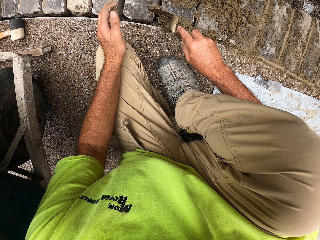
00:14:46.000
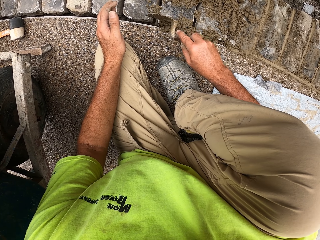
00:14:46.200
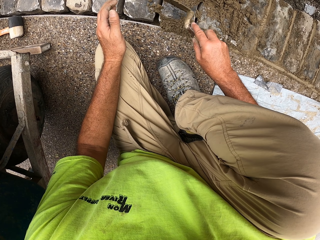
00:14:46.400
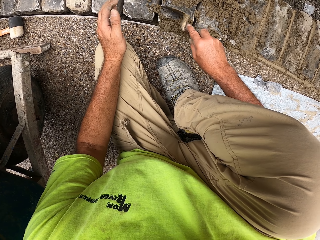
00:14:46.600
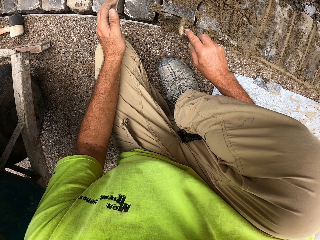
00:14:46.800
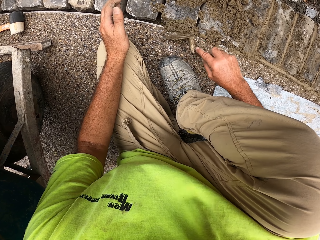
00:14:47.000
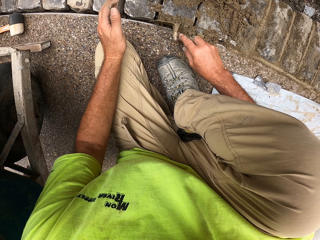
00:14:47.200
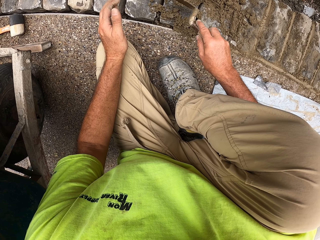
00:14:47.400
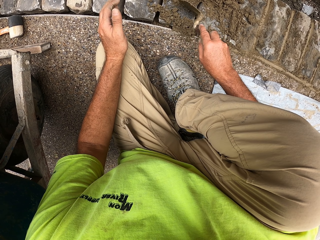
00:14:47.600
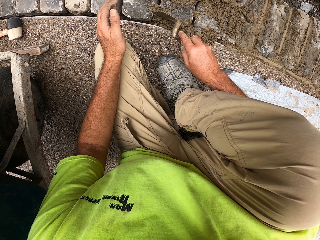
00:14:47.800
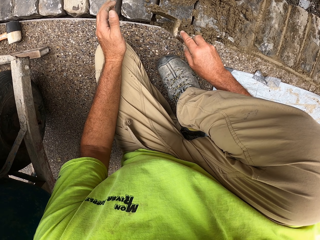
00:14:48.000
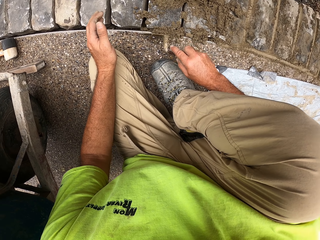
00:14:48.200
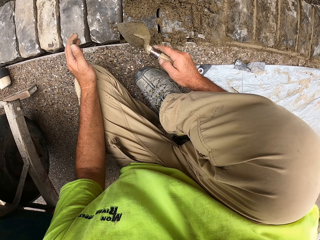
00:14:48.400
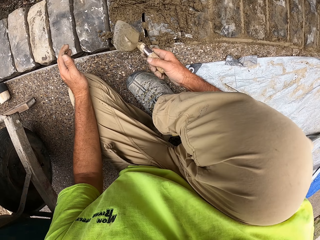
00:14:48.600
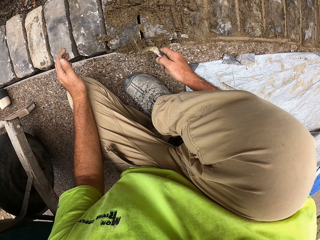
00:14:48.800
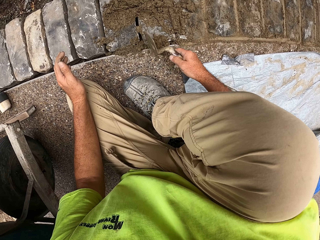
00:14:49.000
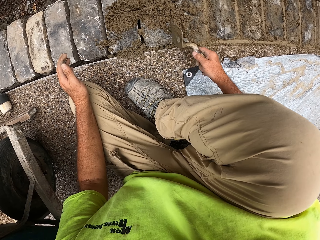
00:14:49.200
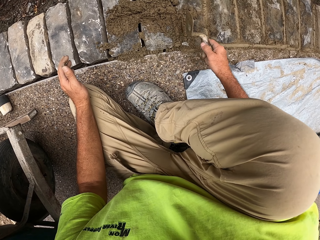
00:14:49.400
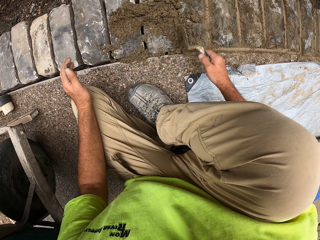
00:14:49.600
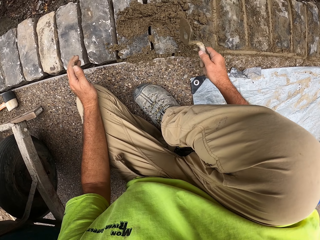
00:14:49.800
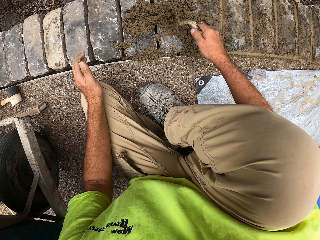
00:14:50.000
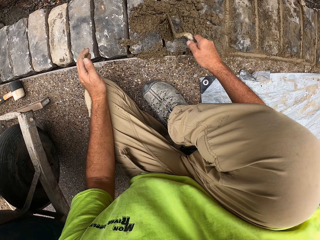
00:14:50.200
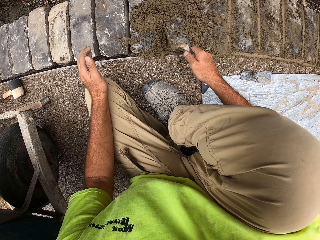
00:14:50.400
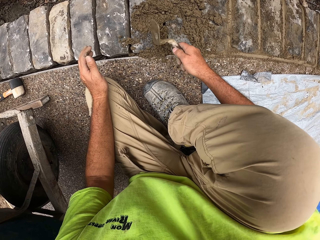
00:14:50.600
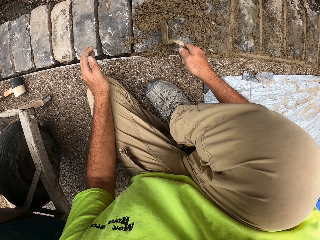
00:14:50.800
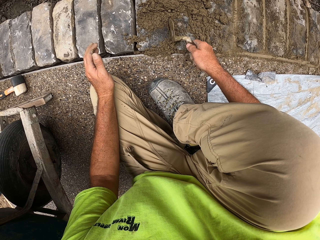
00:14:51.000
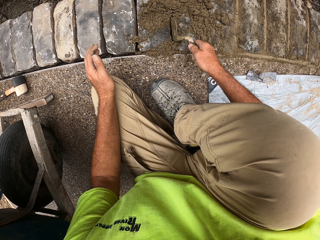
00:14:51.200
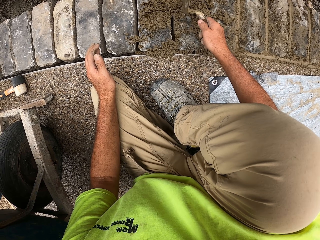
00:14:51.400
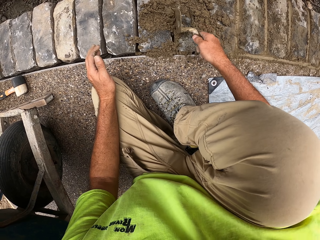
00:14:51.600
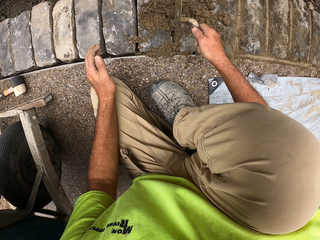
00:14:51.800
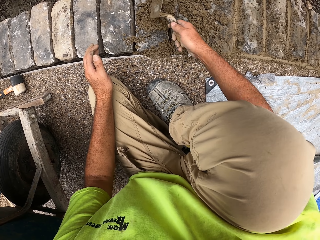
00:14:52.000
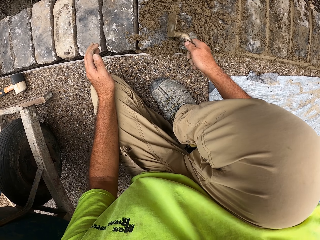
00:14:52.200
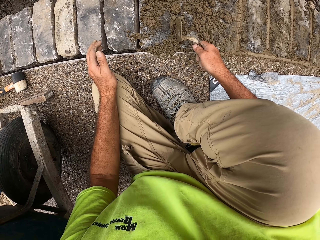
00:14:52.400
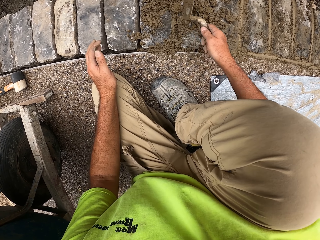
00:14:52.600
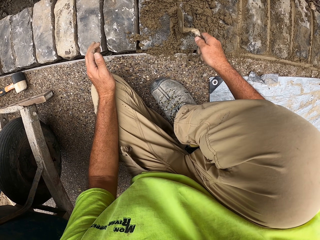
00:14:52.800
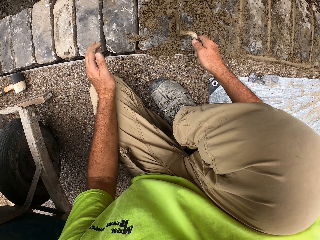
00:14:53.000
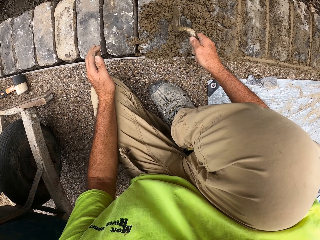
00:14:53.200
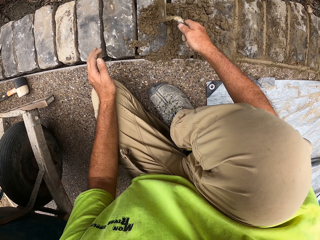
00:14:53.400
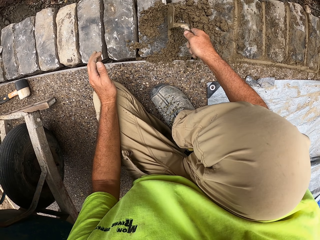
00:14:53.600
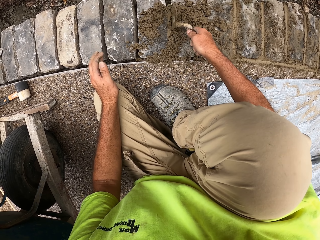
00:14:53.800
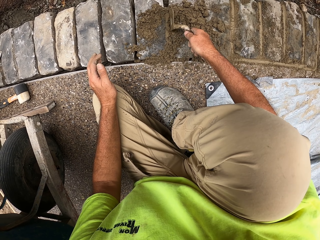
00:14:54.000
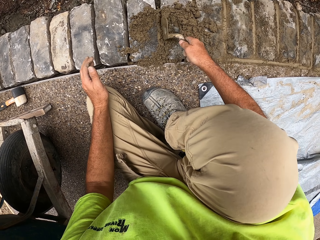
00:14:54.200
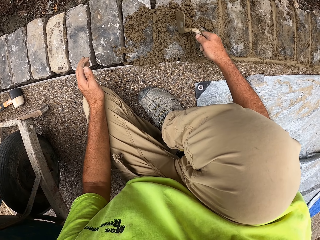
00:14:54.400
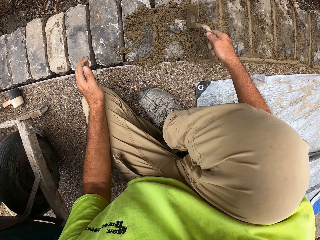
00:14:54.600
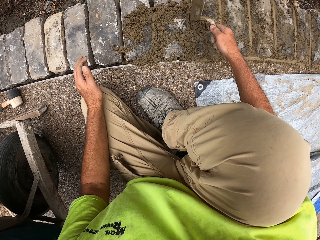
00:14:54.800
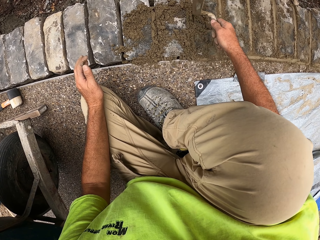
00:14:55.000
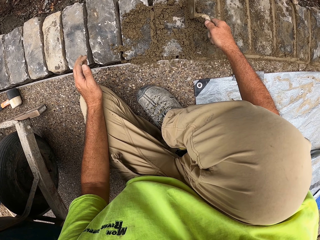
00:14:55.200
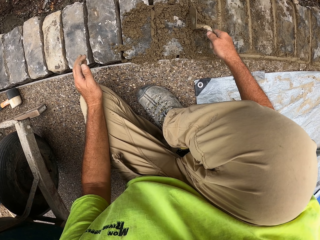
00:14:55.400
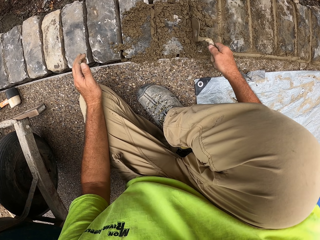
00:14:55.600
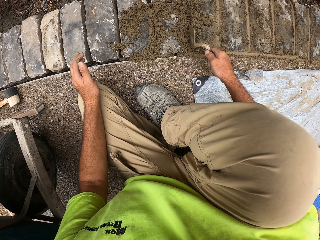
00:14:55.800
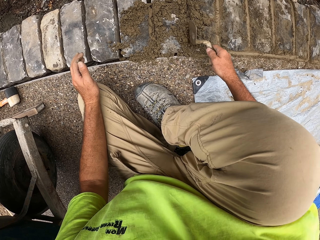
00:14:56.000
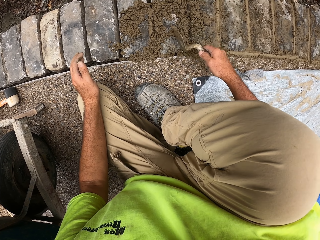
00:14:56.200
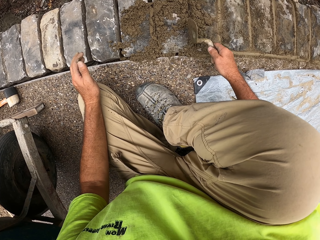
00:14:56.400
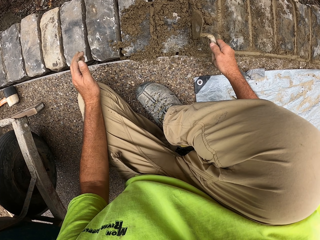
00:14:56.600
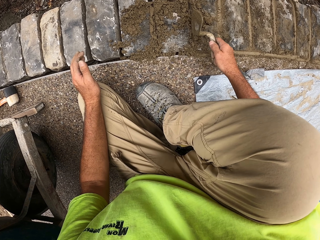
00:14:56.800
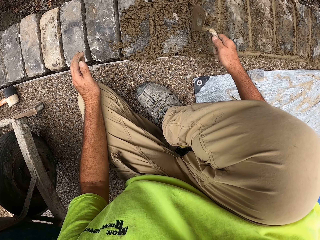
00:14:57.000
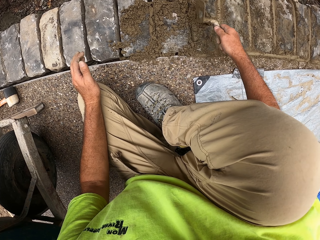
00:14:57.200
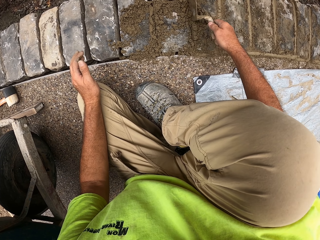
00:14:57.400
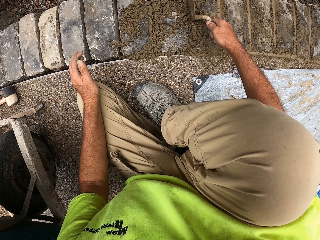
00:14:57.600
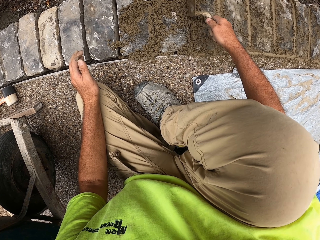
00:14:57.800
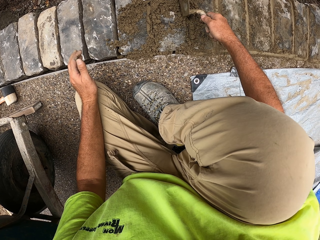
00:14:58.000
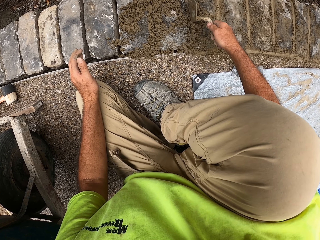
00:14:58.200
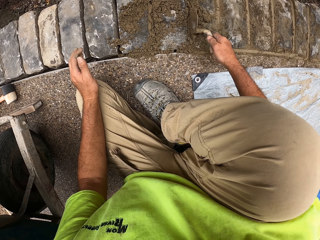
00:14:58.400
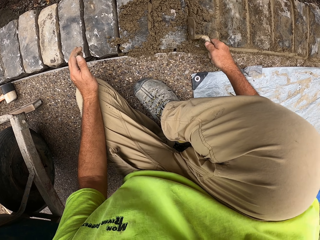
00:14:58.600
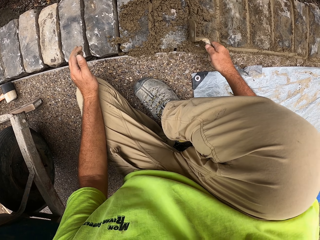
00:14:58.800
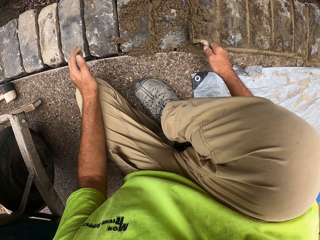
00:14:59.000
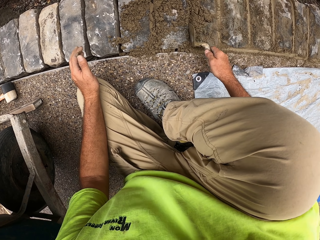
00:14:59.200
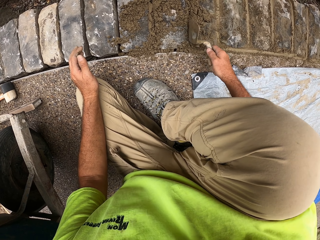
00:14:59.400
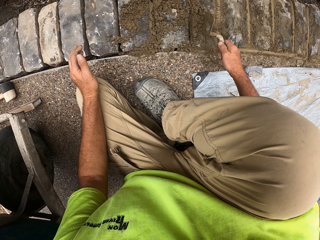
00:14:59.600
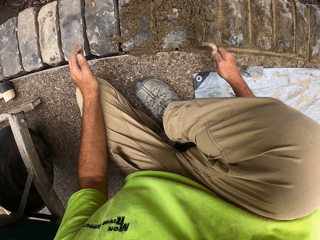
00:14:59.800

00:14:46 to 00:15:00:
The camera wearer pushes the concrete in the spaces with a masonry trowel. They push the concrete in the spaces with the masonry trowel again.

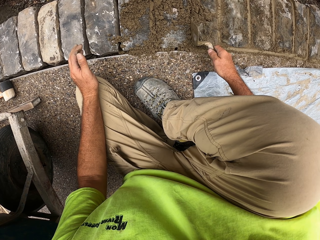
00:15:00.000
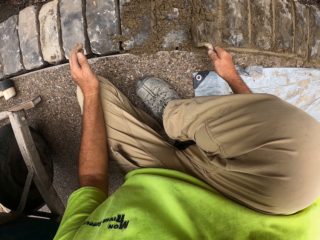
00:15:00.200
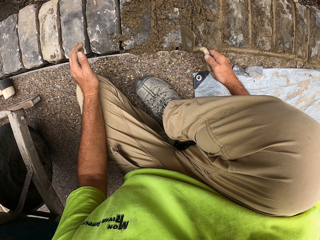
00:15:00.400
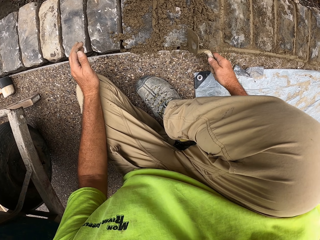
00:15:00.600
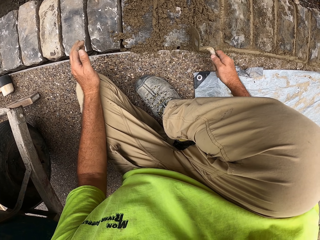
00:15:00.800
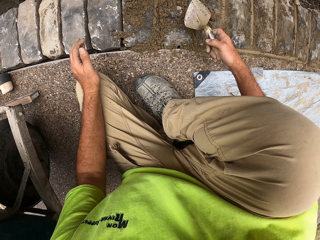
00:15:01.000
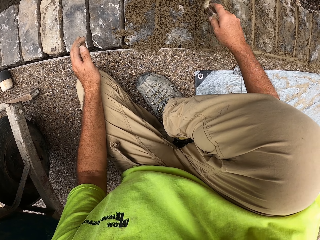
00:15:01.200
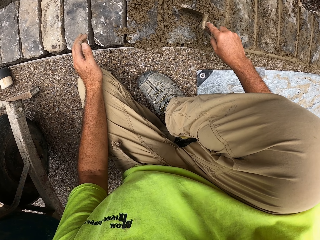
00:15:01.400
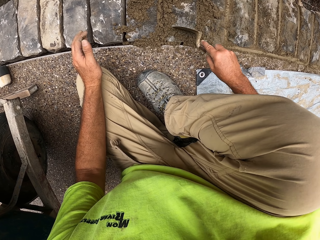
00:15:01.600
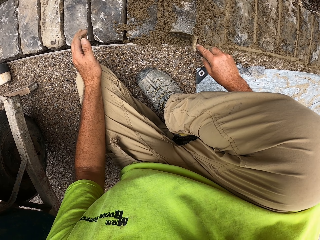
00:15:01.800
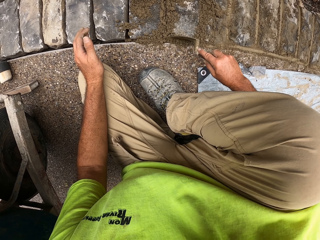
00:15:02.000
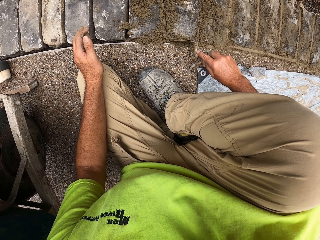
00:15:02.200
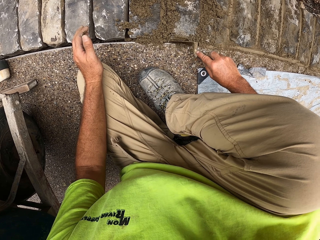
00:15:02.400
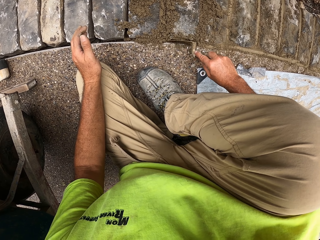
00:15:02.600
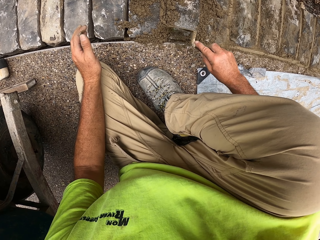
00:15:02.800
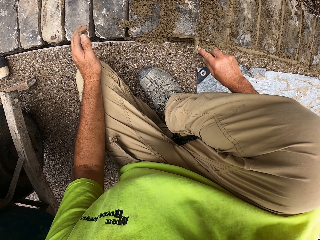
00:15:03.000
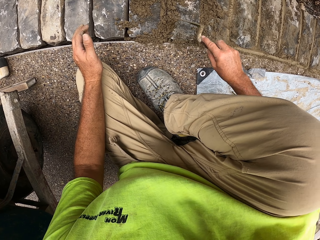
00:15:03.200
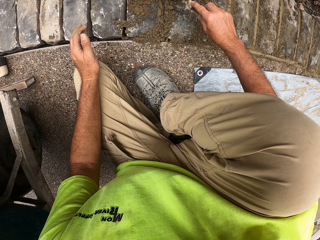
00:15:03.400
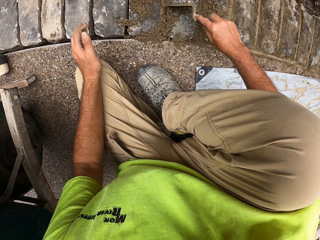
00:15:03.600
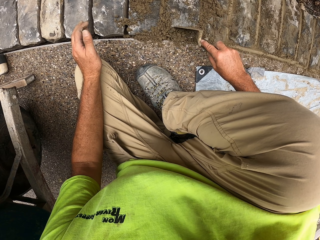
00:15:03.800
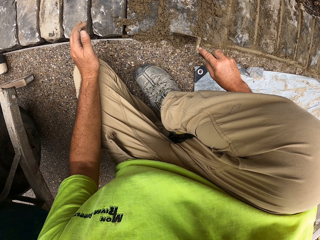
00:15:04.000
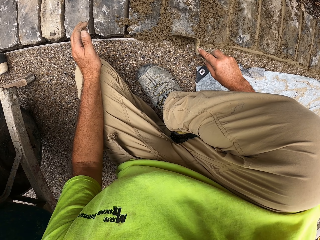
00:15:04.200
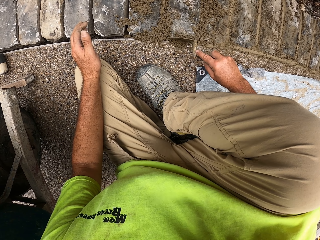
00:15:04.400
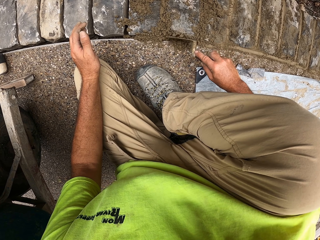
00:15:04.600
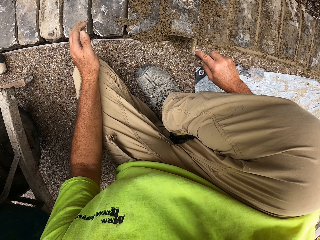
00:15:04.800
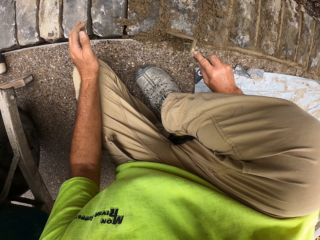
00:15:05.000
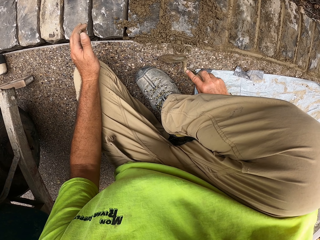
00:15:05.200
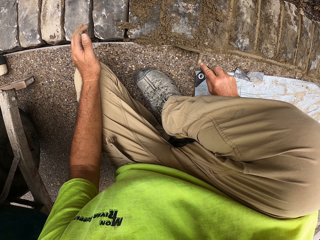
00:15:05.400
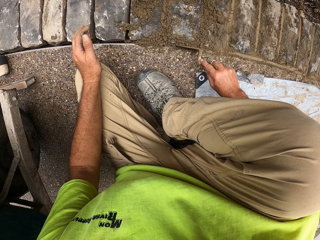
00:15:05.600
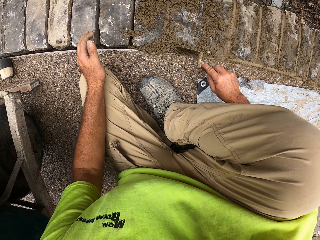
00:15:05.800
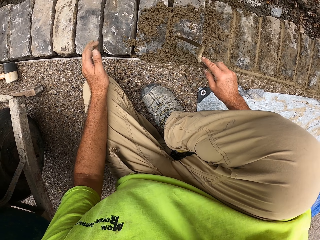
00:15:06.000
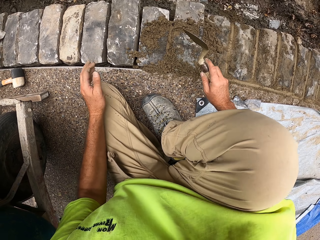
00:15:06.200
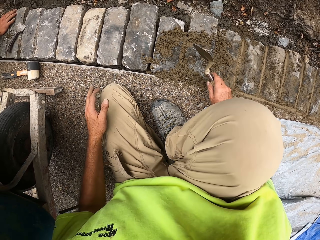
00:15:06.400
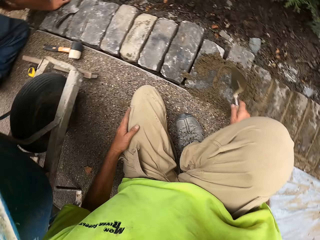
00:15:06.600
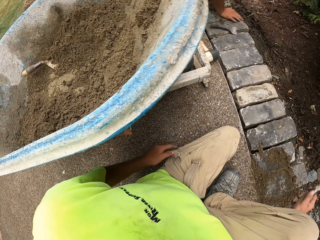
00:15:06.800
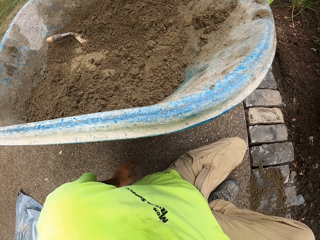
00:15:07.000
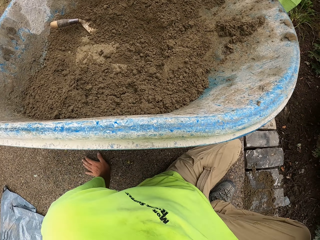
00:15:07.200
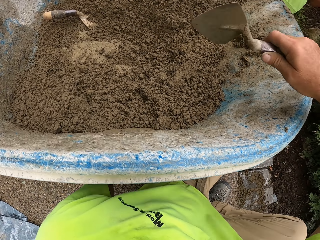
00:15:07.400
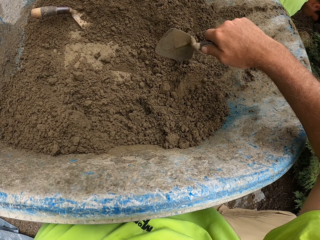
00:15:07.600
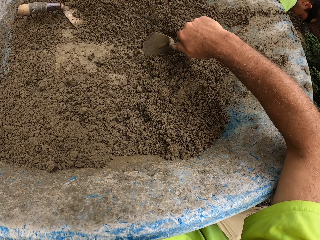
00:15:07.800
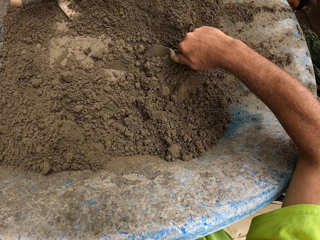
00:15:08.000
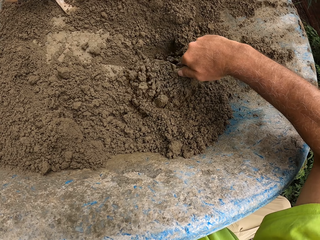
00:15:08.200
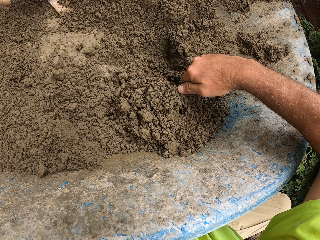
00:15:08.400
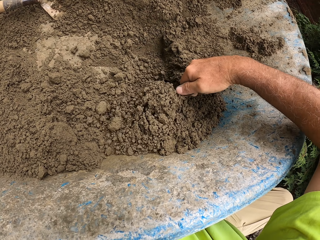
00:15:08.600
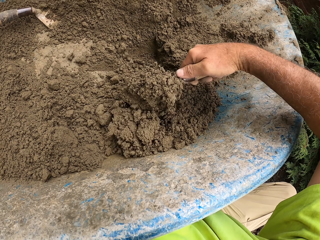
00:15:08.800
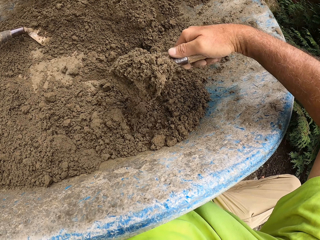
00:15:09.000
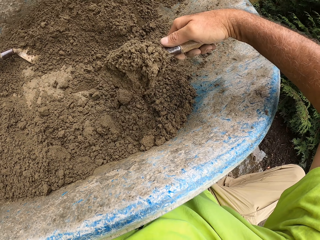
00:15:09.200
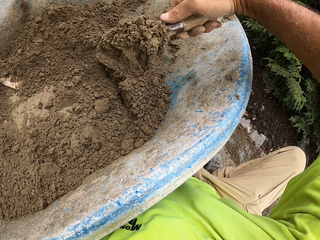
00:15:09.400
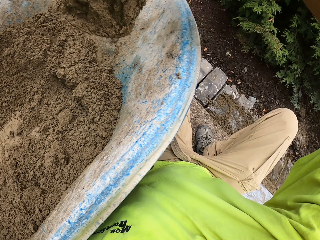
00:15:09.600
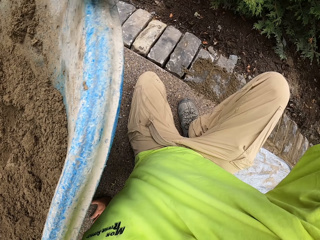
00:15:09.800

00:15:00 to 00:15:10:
The camera wearer draws cement paste with a brick trowel.
